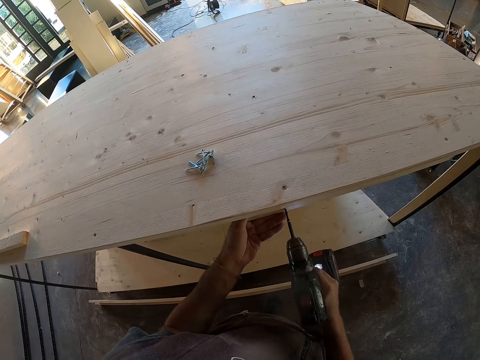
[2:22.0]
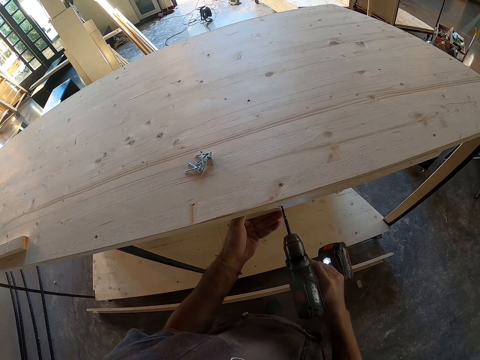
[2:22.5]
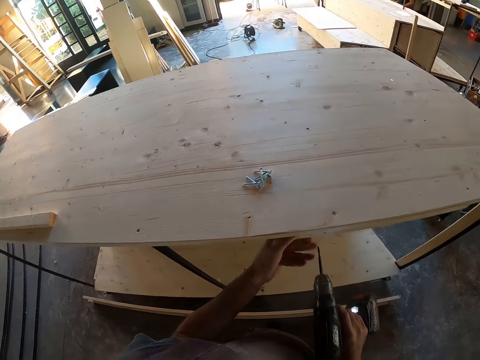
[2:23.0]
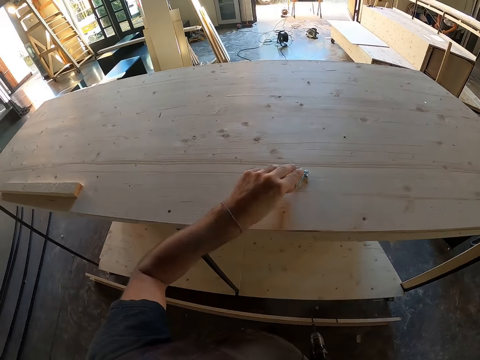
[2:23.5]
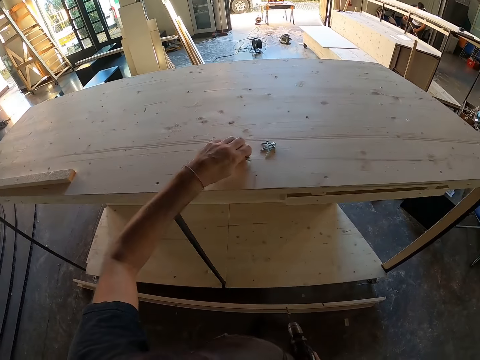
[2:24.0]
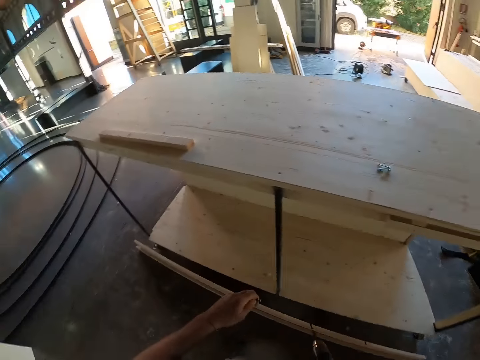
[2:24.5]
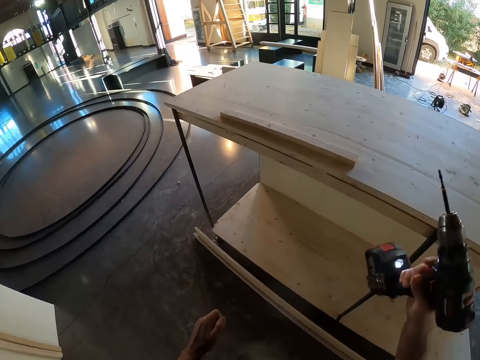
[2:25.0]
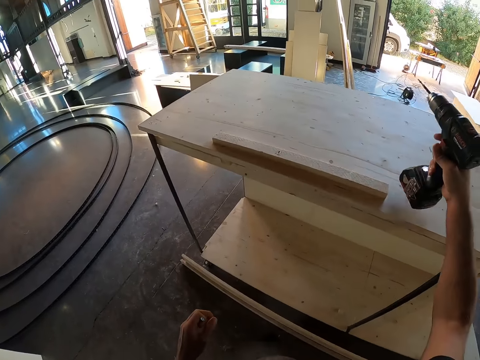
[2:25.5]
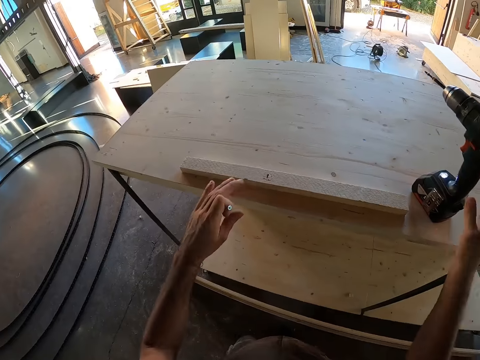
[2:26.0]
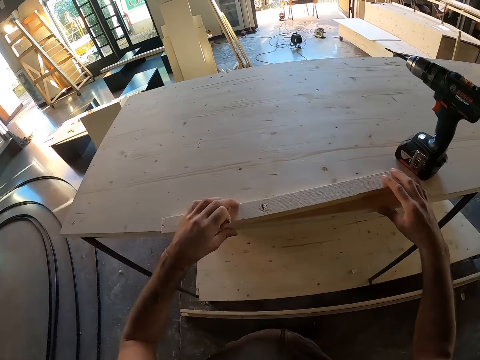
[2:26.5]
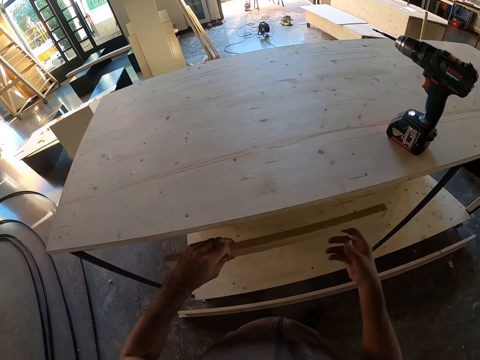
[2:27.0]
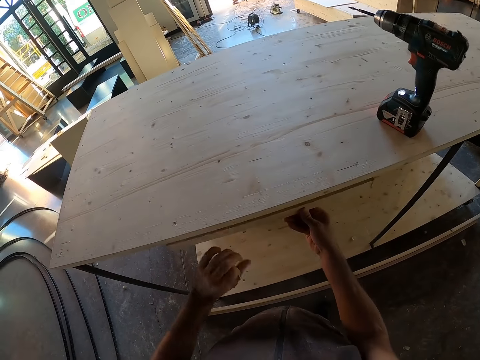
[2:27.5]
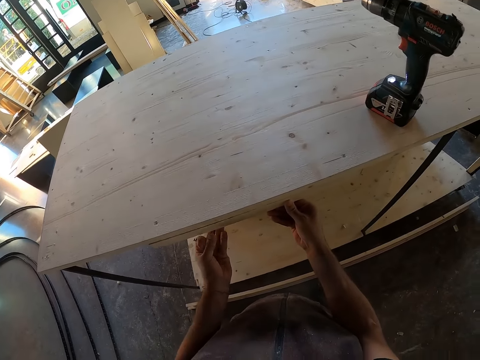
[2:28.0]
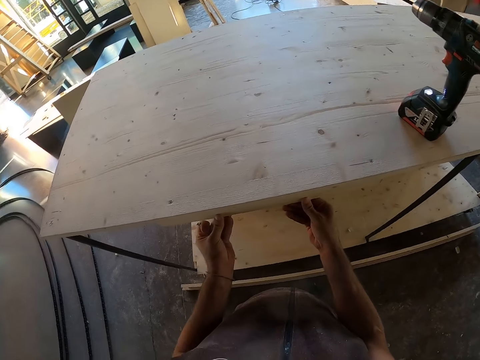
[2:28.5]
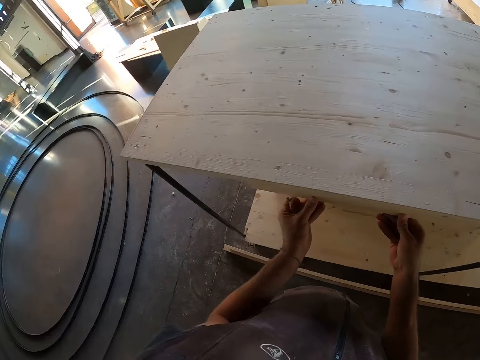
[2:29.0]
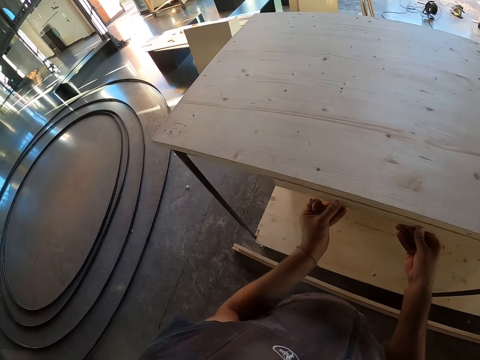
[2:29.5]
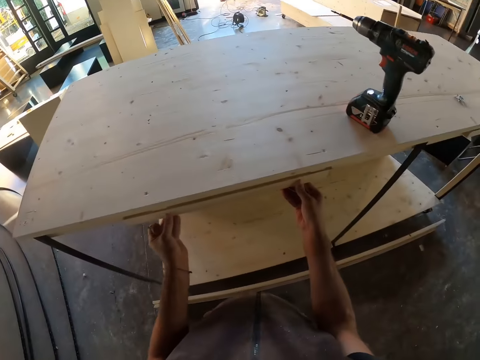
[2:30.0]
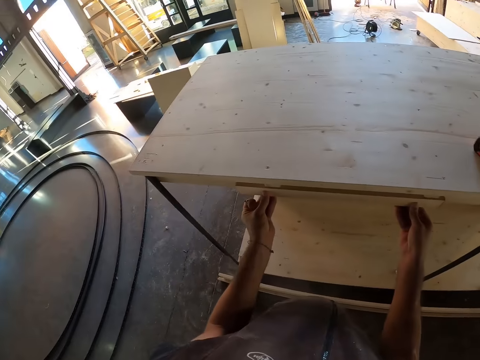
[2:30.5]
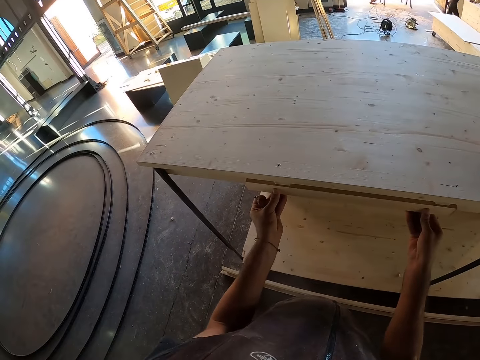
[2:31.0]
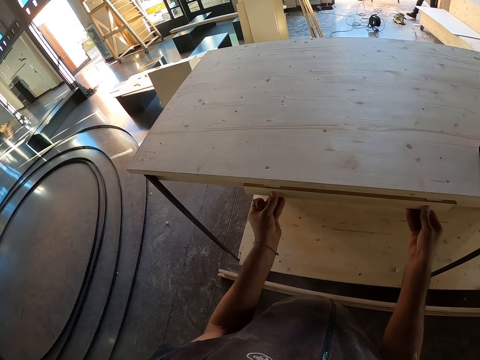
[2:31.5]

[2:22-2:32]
The camera wearer holds the drill. He carries the nail or screw from the cabinet with his left hand. He holds the screw. He keeps the drill on the cabinet. He carries the wood from the cabinet with both hands. He holds the screw. He holds the piece of wood and screws. He puts the wood underneath the cabinet. He aligns the piece of wood on the wooden step and holds the screw.

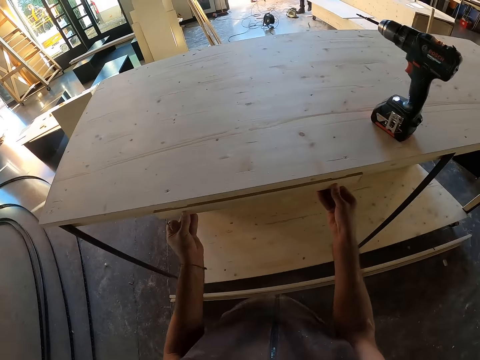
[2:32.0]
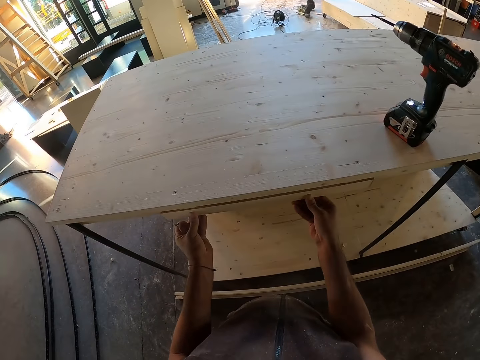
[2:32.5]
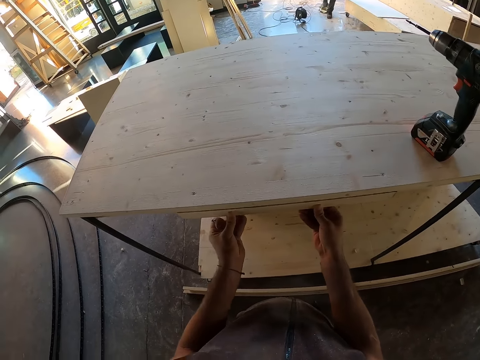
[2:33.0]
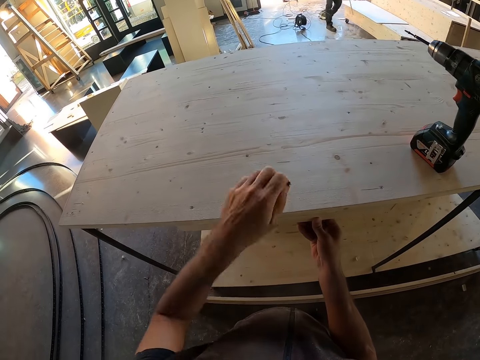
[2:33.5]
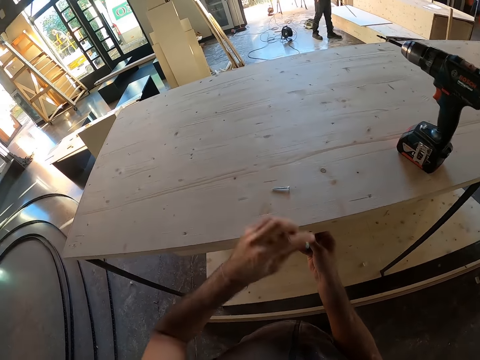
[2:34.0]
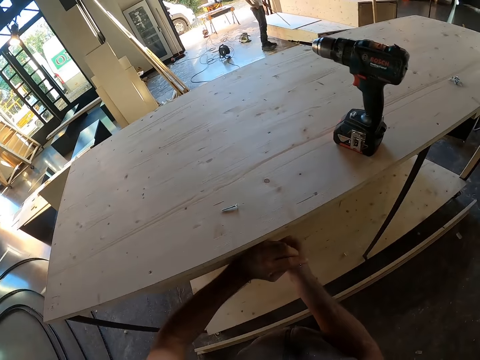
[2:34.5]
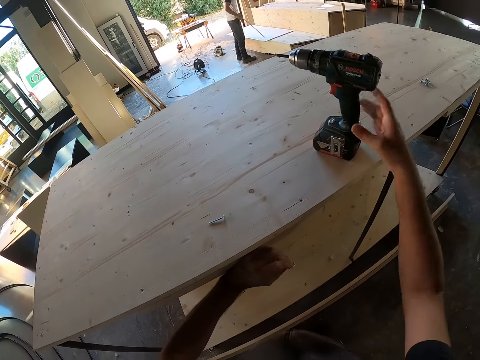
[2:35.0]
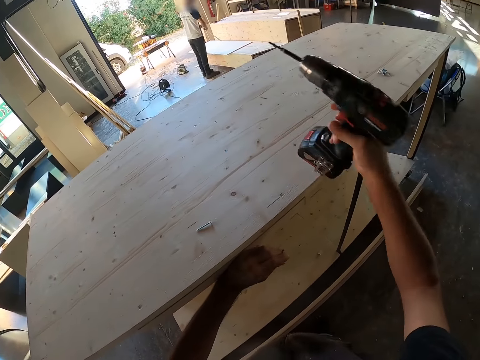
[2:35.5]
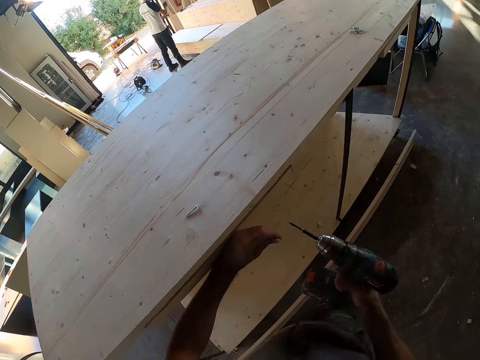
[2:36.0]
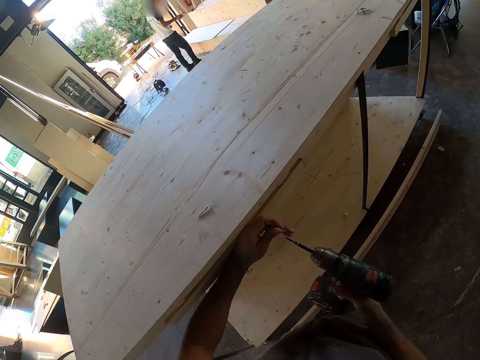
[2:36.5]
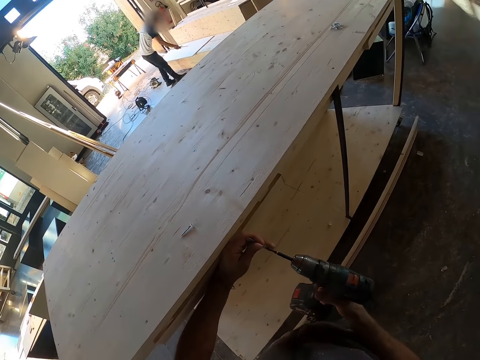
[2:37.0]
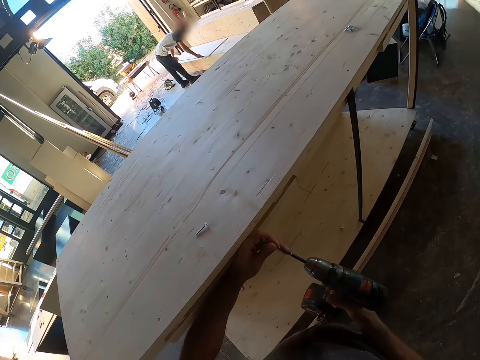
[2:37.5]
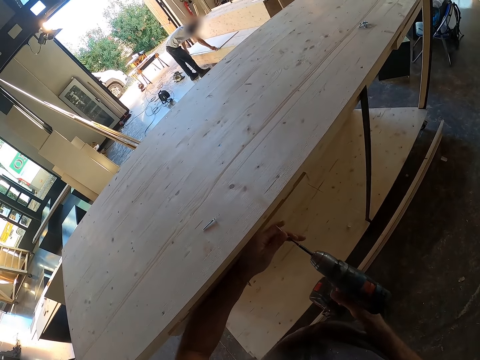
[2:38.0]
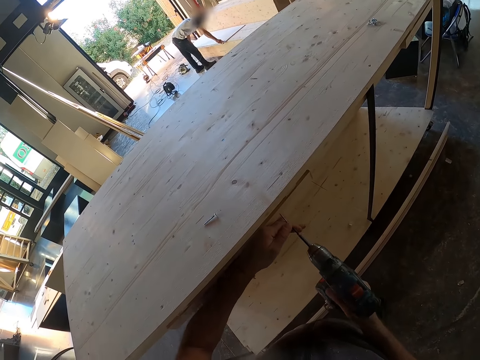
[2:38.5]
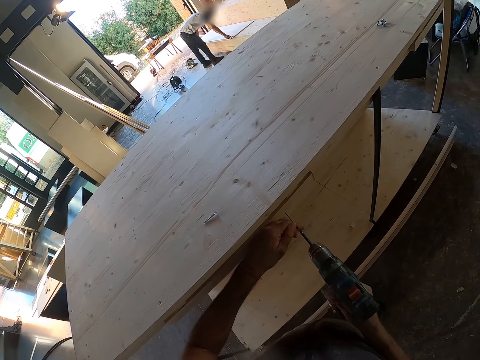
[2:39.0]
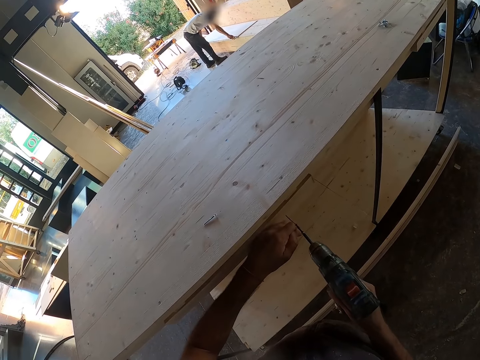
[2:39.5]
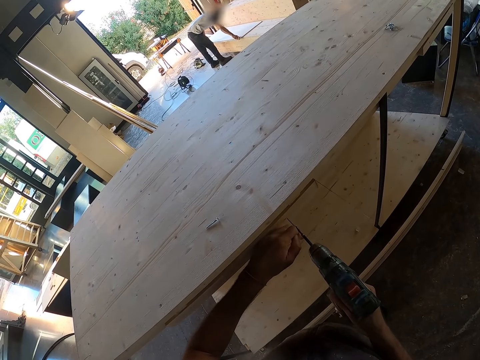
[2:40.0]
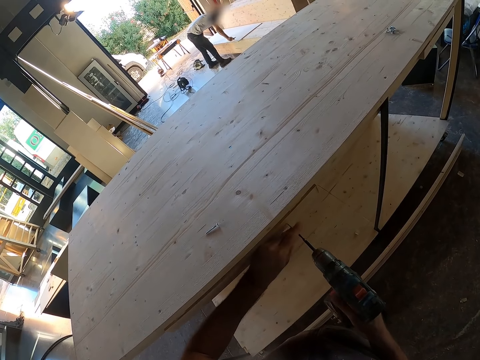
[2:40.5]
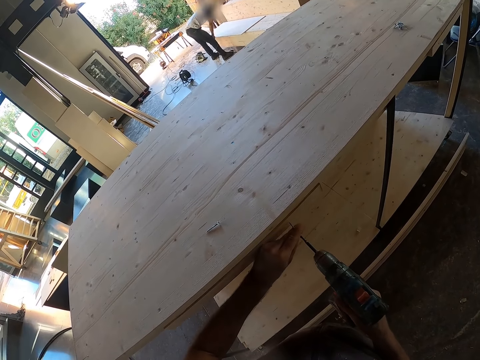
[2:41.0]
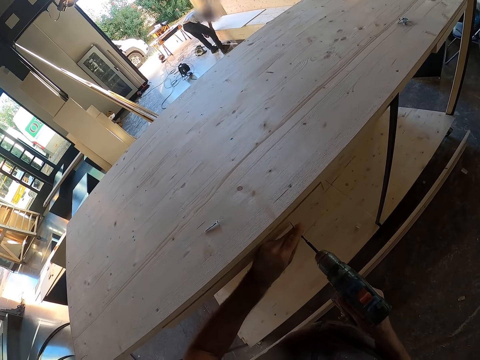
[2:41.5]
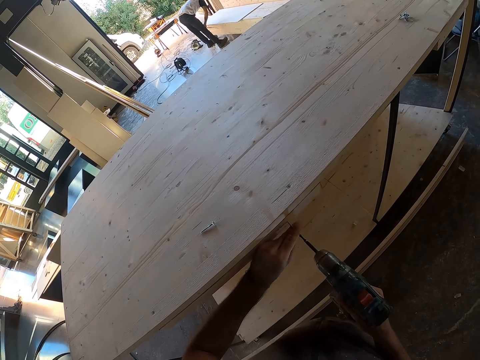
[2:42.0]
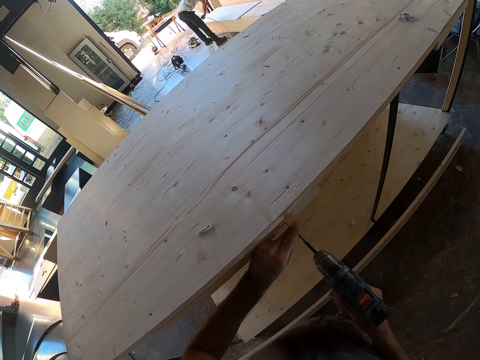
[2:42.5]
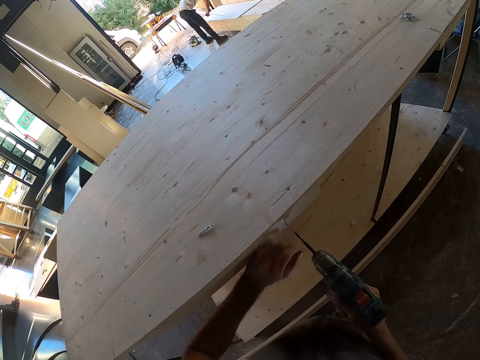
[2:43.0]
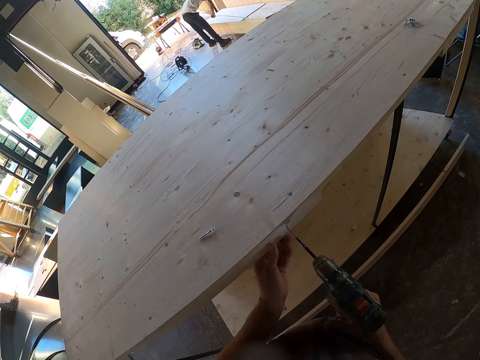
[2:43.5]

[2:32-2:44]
The camera wearer drops the nail or screw on the cabinet with his left hand. He holds the piece of wood in place. He carries the drill from the cabinet with his right hand. He holds the piece of wood in place again and holds the screw. He holds the piece of wood in place. He puts the nail on the drill chuck. He uses the drill. He screws in the piece of wood.

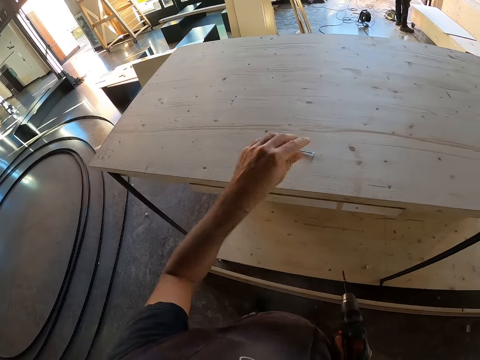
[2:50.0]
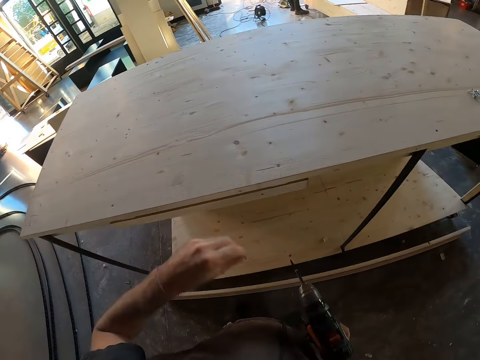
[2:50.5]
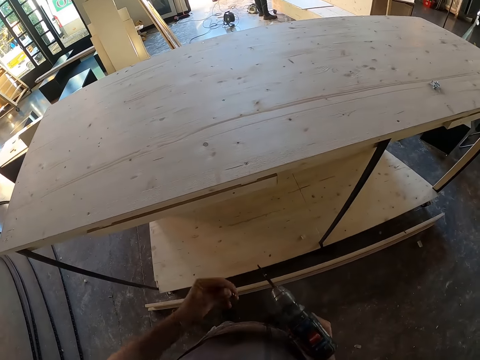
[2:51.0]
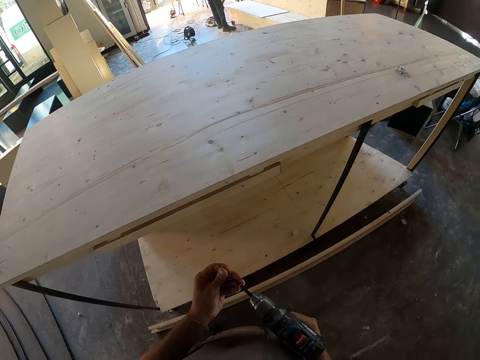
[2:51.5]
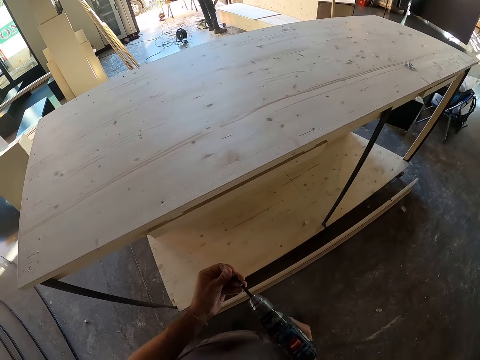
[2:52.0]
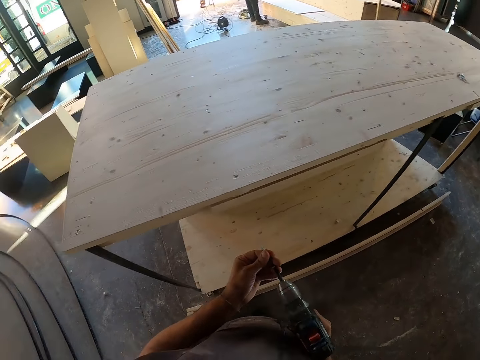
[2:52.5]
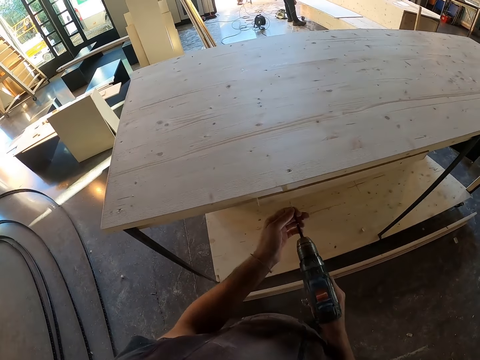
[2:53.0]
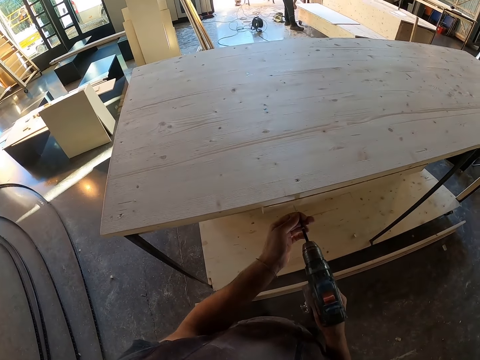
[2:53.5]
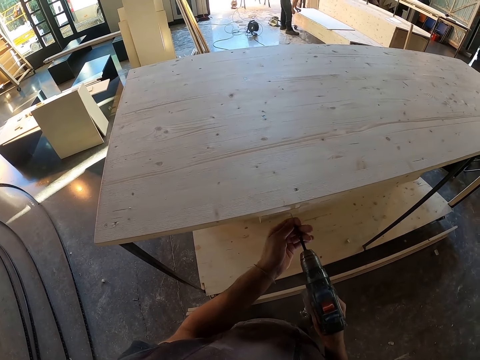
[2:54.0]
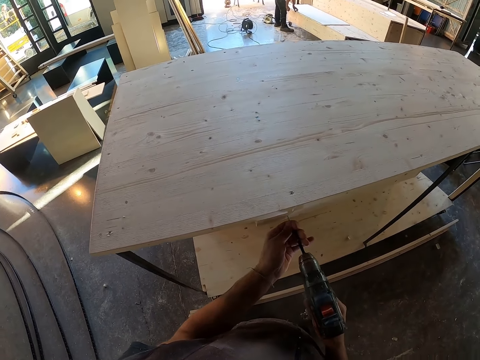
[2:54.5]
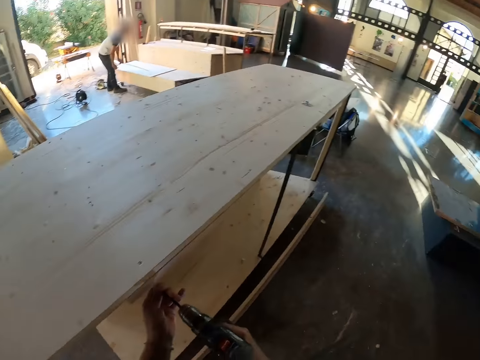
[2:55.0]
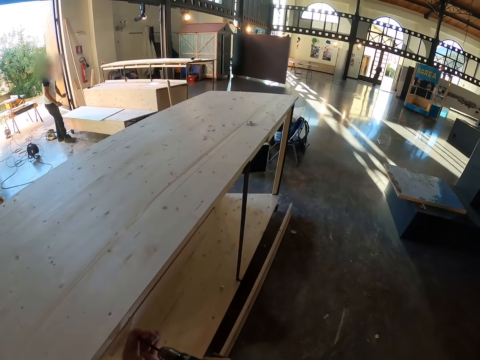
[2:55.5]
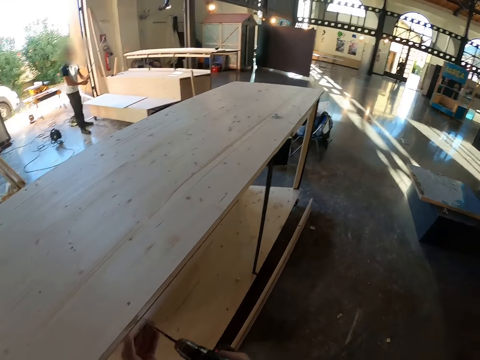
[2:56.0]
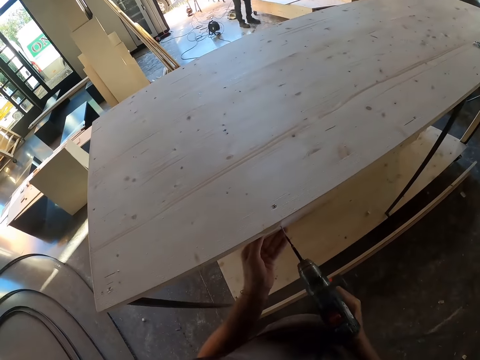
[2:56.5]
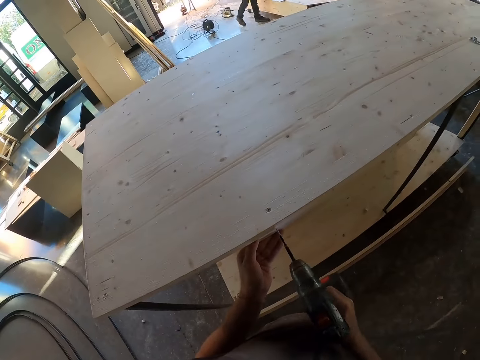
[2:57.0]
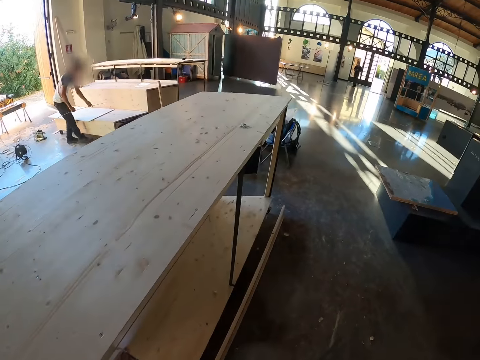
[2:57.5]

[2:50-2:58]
The camera wearer carries the nail from the cabinet with his left hand. He holds the drill. He puts the nail on the drill chuck. He screws in a piece of wood. He uses the drill. He looks to his right. He screws in the piece of wood.
